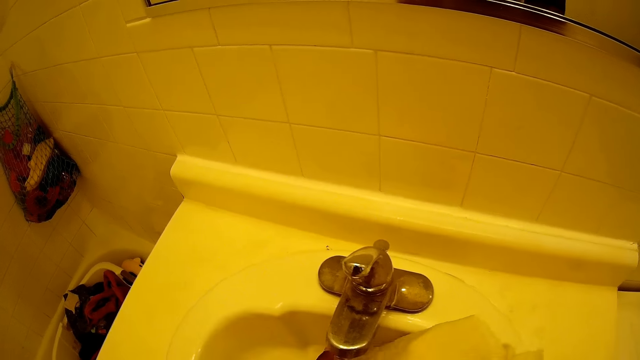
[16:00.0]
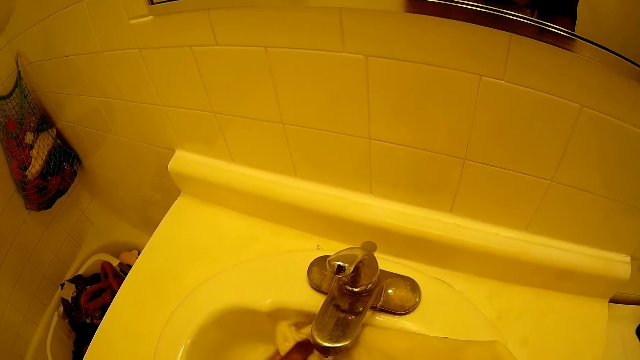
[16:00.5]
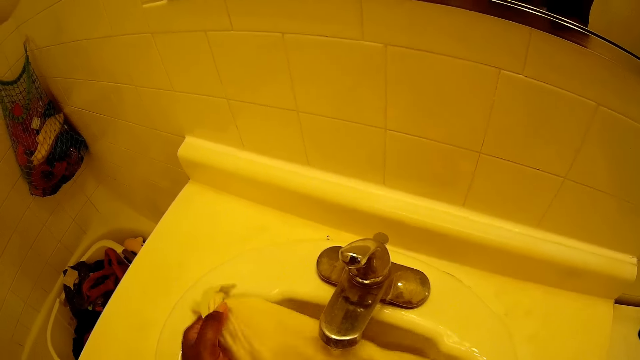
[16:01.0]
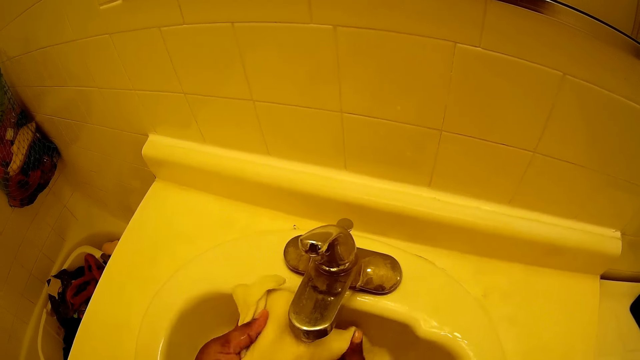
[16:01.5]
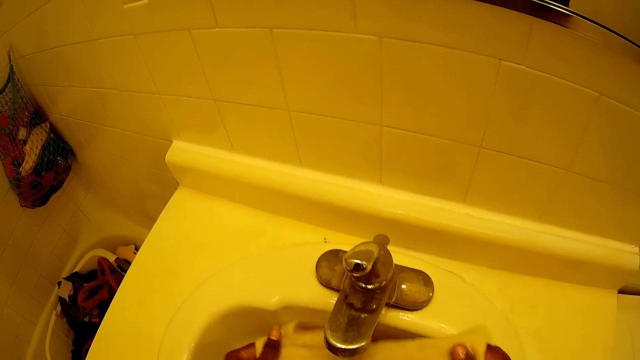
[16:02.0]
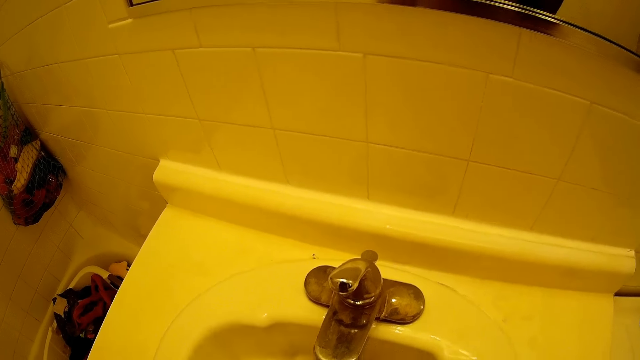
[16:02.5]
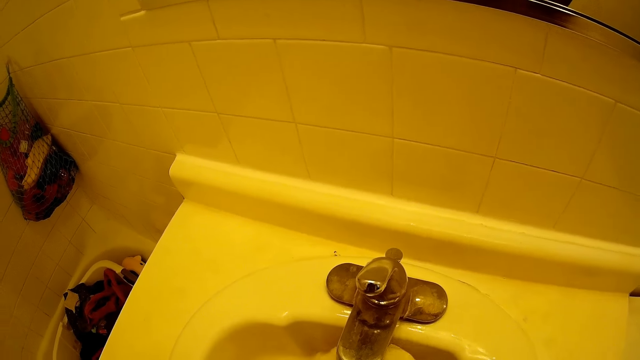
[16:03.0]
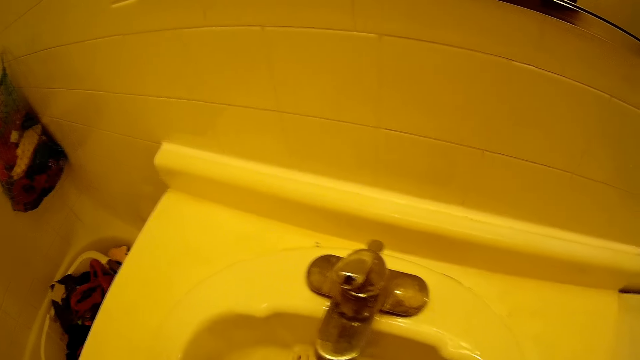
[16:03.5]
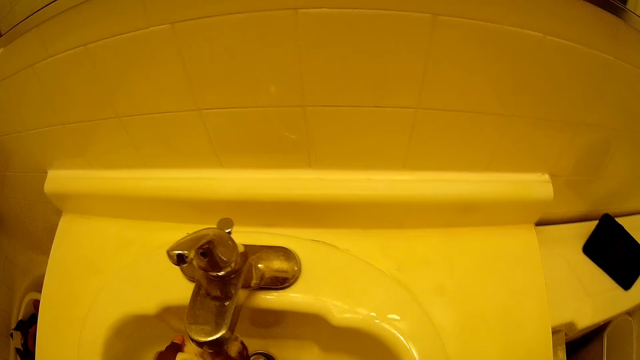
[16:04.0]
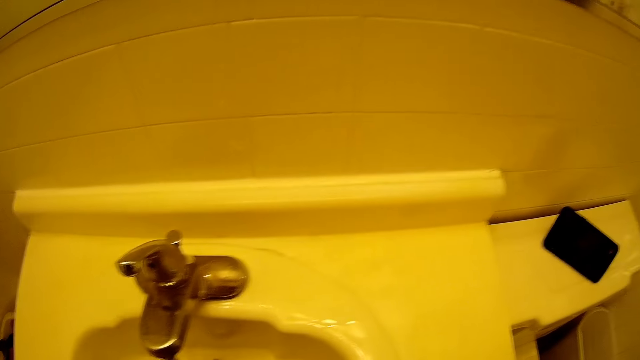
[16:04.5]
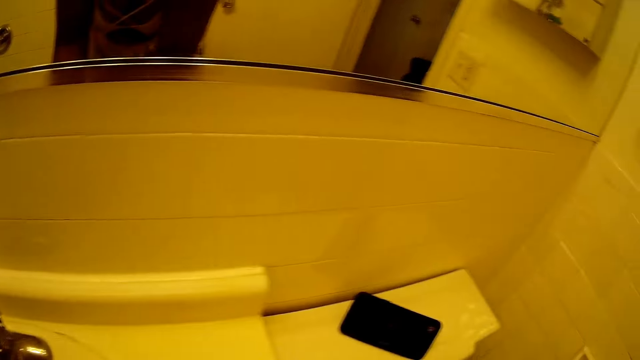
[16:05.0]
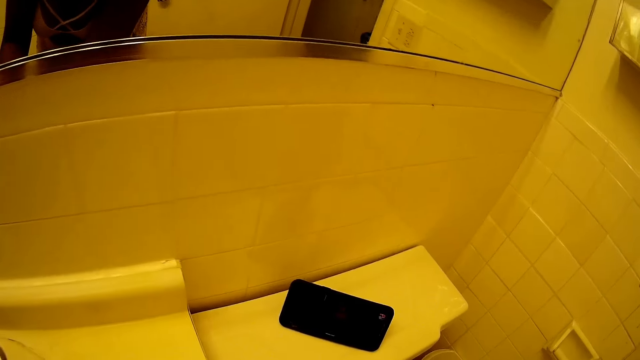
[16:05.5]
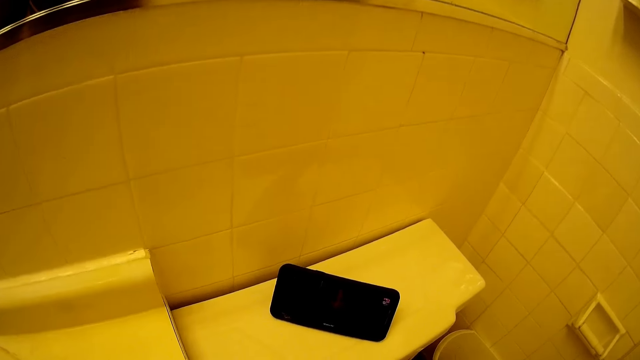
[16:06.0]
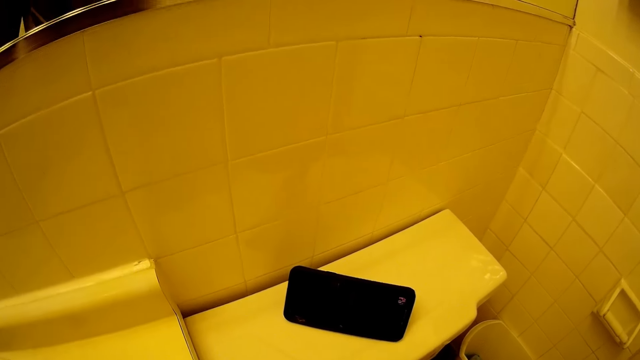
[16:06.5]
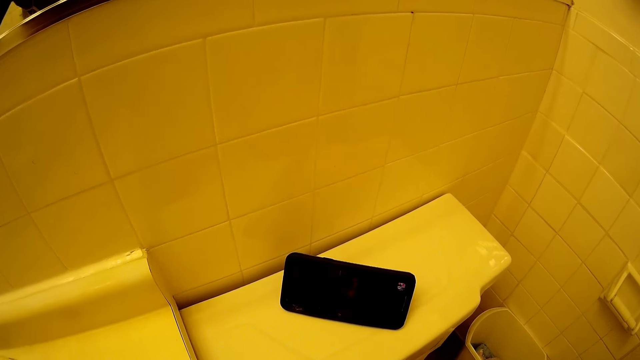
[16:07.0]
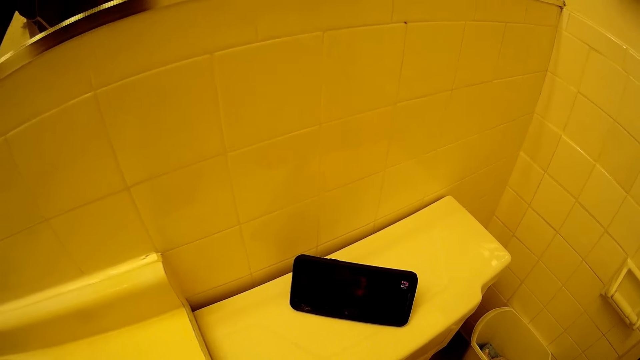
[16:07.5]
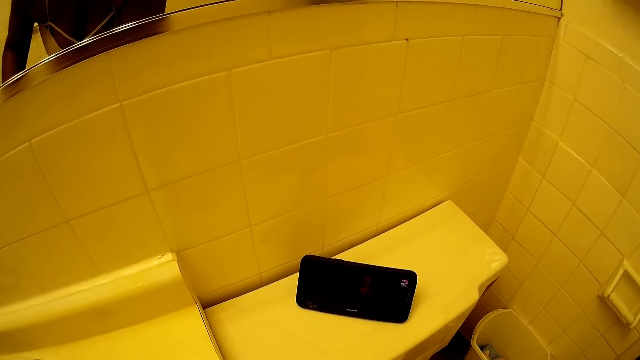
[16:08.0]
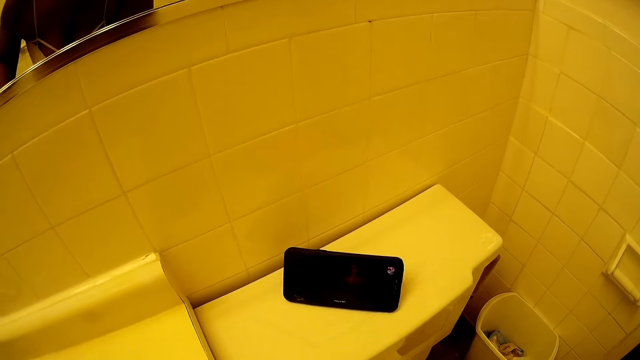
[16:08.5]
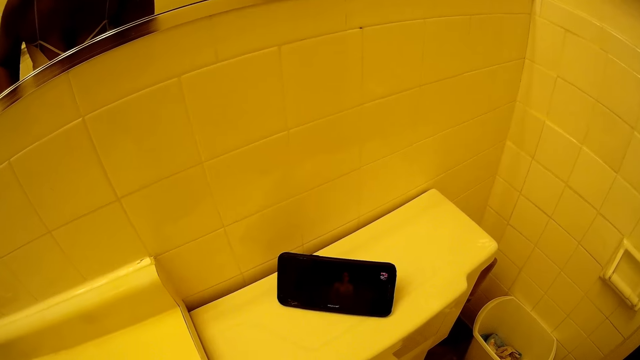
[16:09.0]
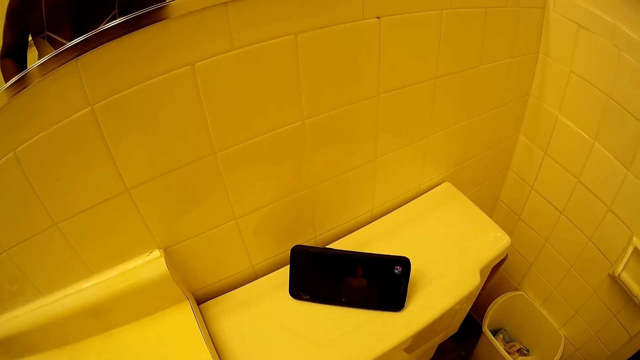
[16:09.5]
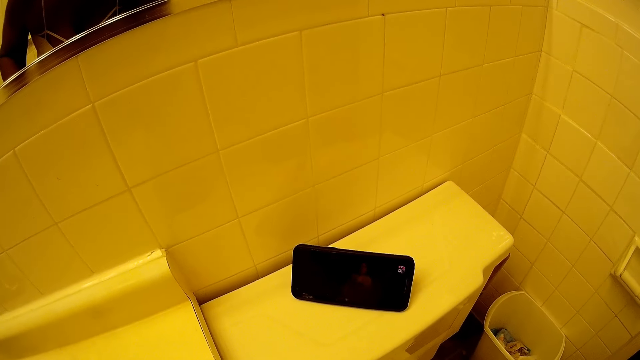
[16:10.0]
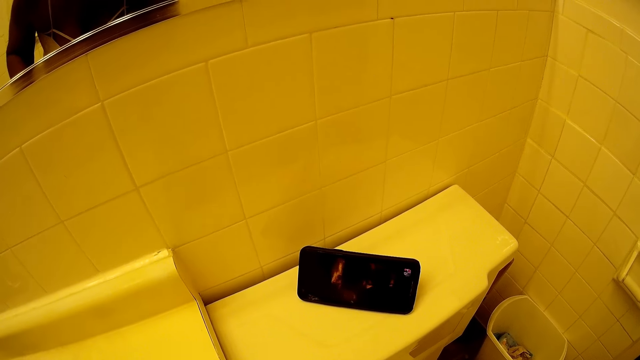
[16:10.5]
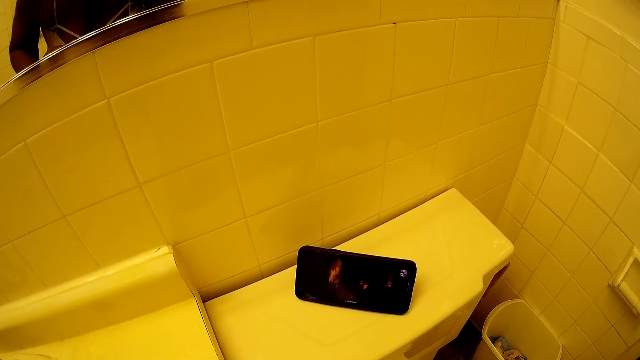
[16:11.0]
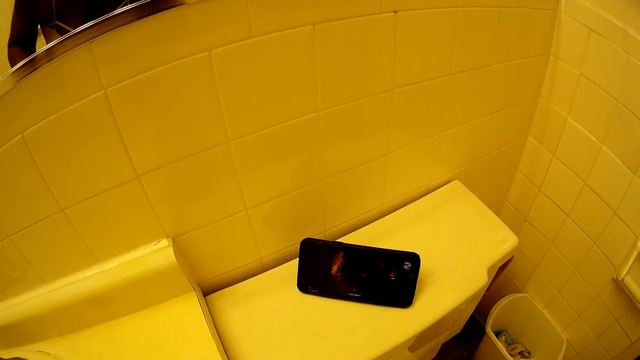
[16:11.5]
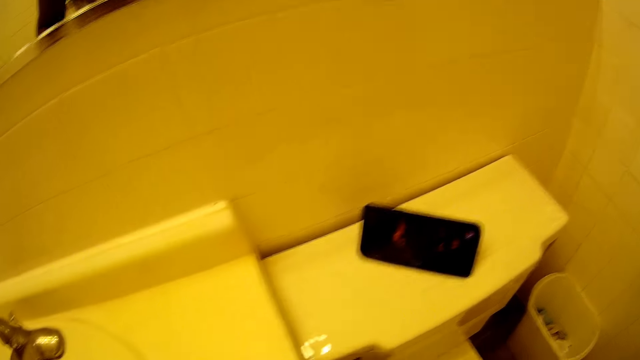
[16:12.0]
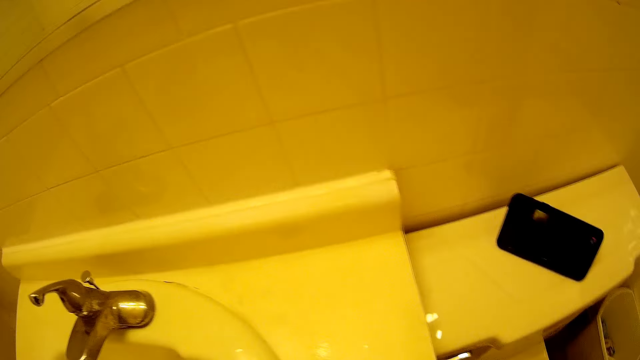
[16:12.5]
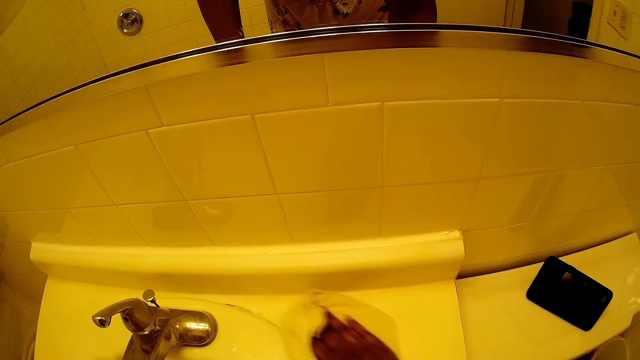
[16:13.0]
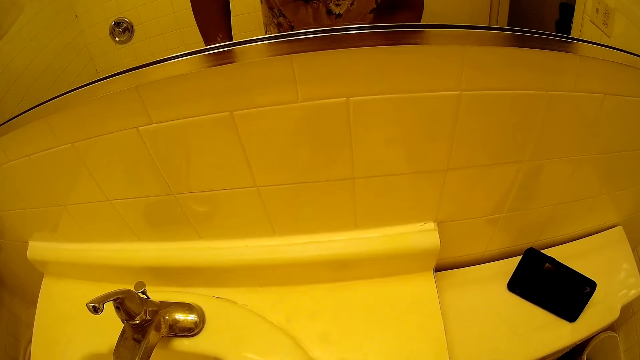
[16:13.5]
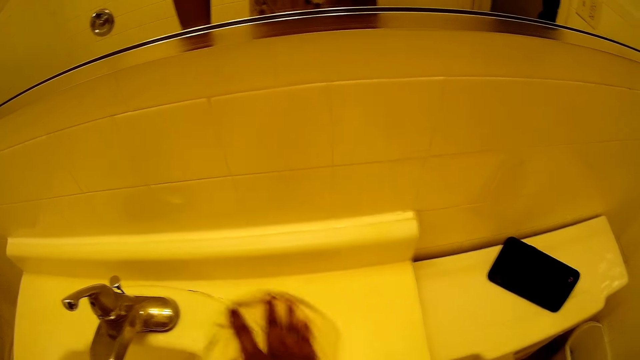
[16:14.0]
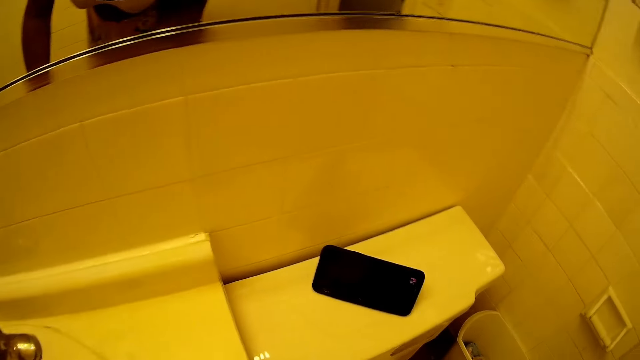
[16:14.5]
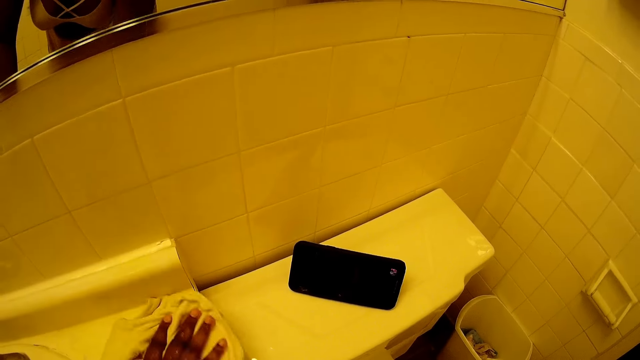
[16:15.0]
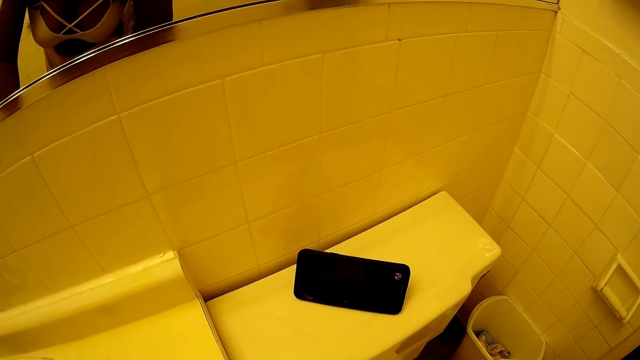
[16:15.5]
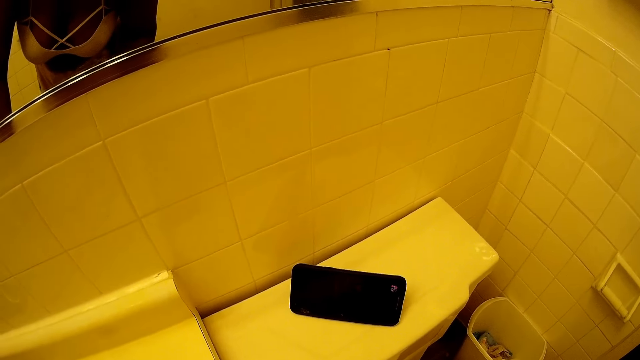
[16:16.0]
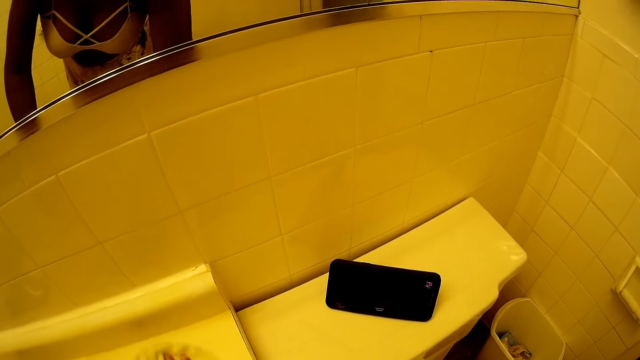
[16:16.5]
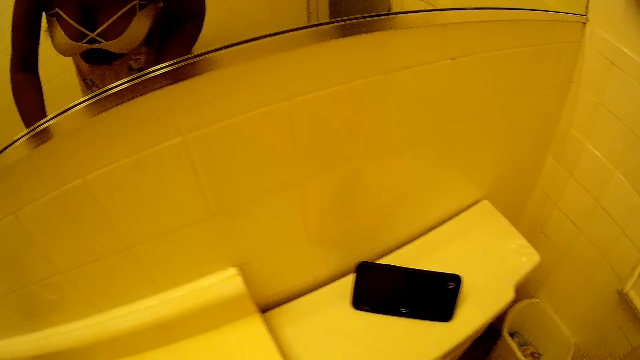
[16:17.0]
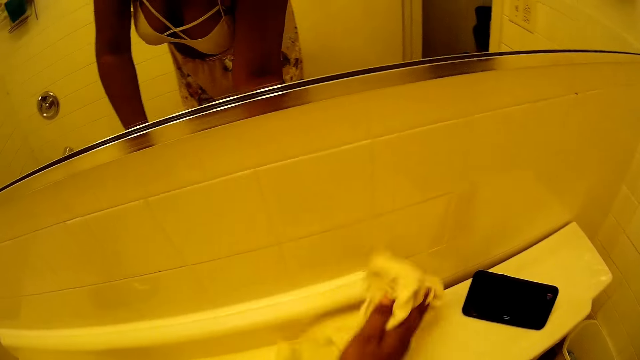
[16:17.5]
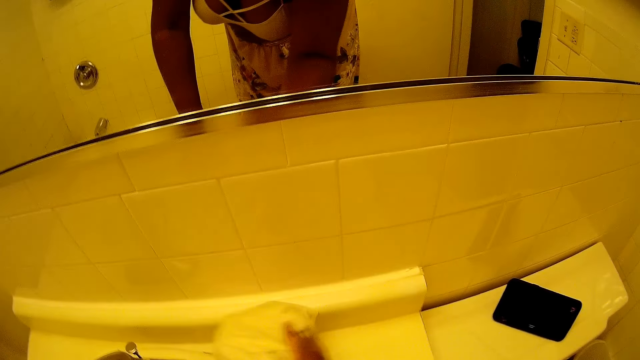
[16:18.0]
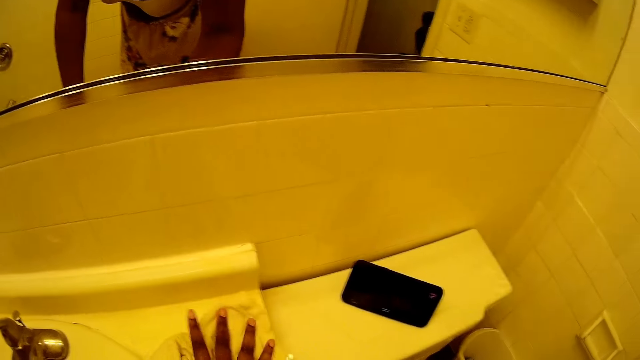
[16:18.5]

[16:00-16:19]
The camera wearer watches a movie on the mobile phone on top of the water tank of the toilet. They clean the wash basin with the towel.

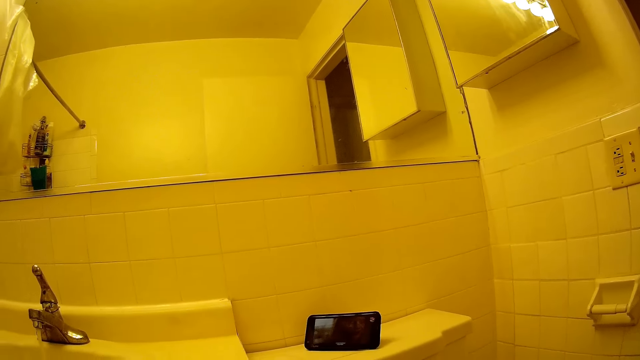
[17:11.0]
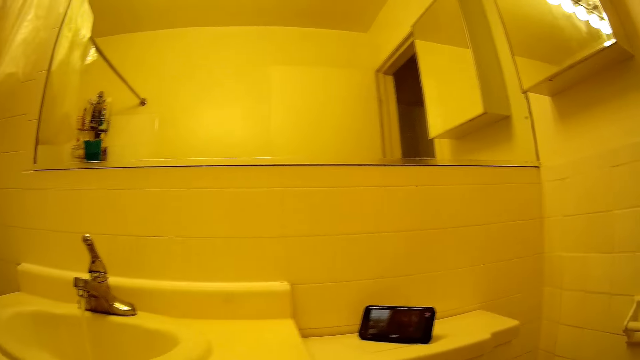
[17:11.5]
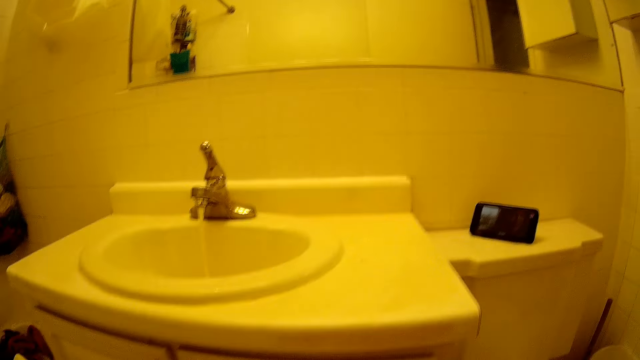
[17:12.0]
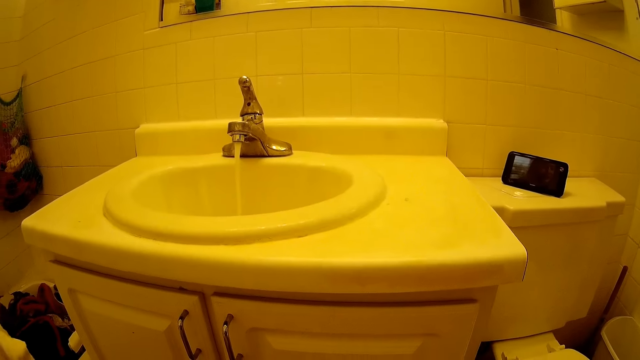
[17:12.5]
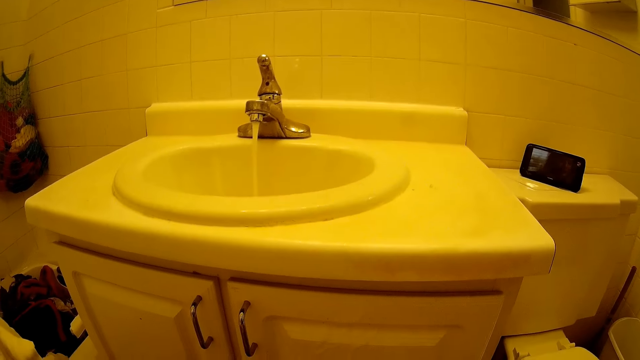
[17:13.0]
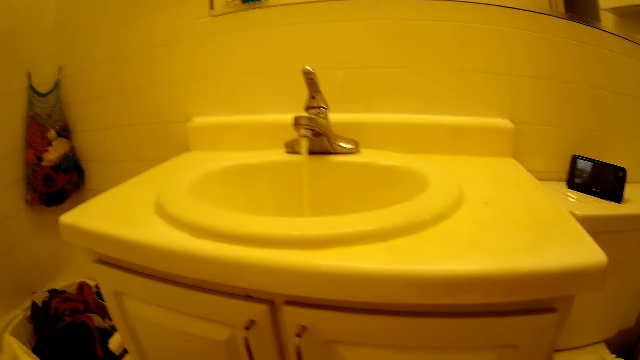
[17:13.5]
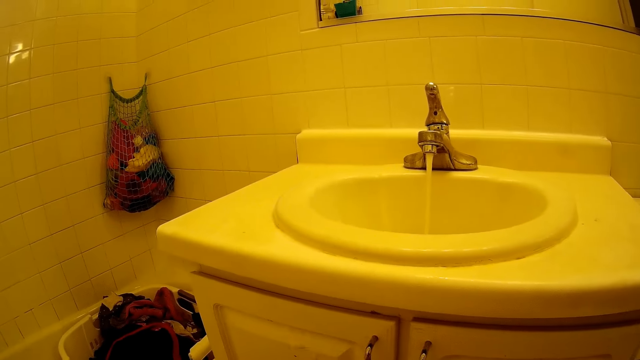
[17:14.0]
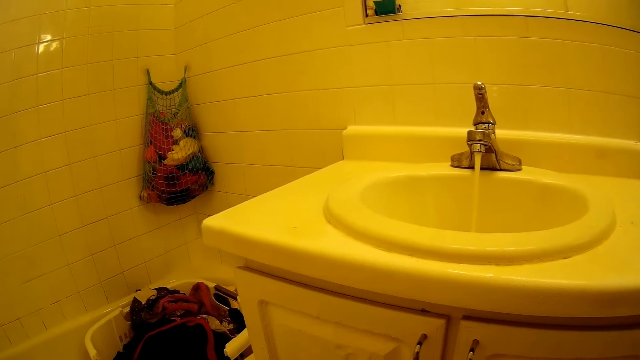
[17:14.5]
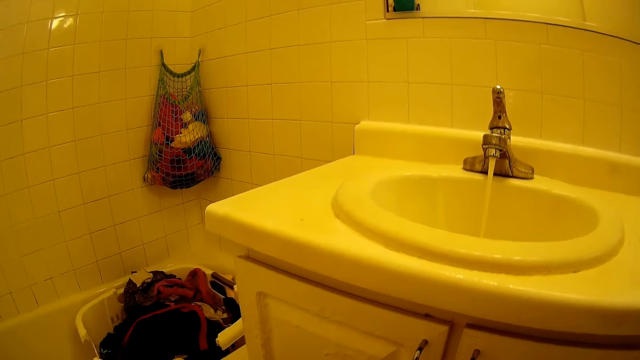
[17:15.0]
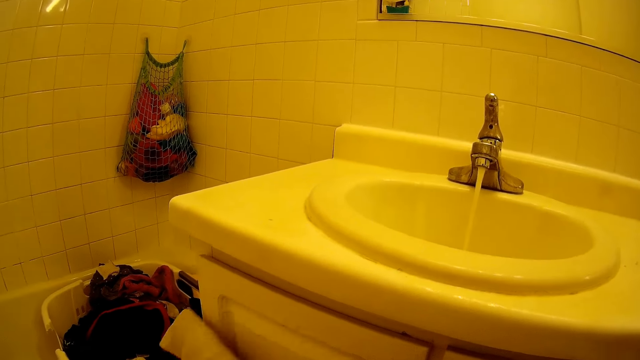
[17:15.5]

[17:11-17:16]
The camera wearer sprays soap on a cabinet beneath the wash basin with the spray bottle in her right hand.
